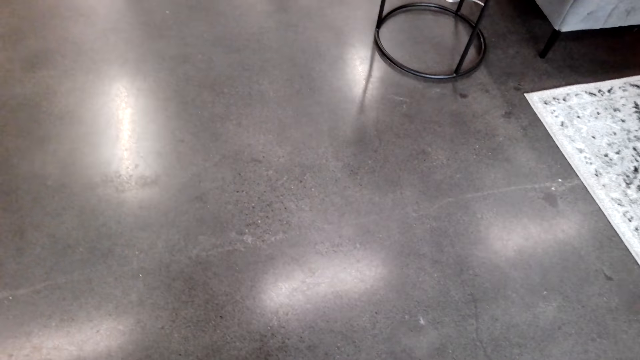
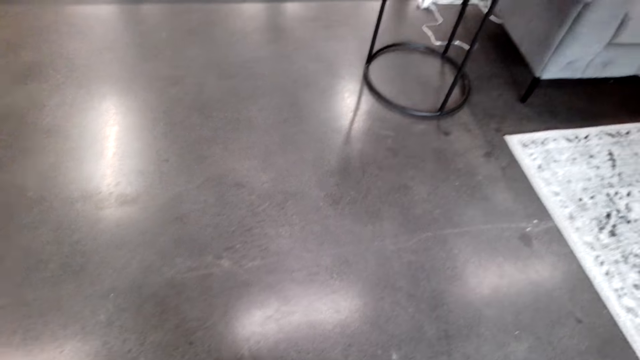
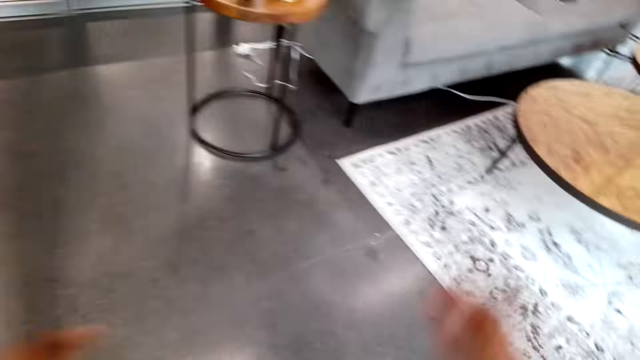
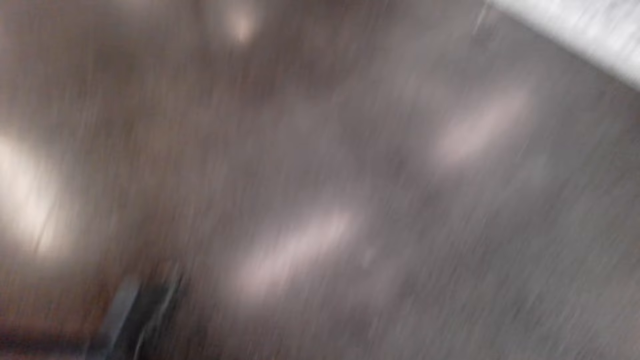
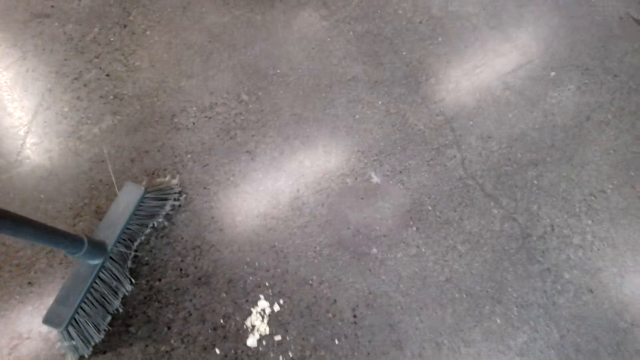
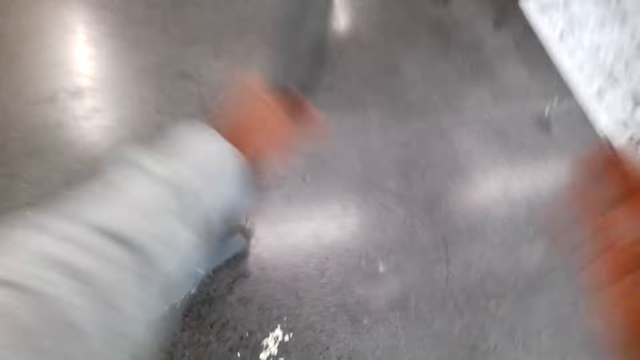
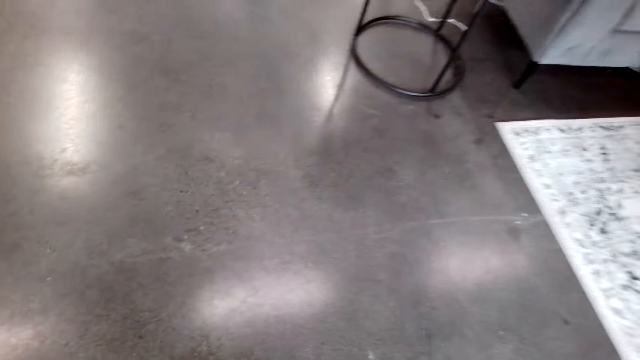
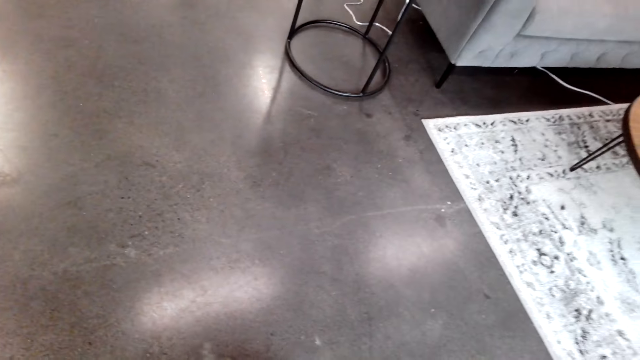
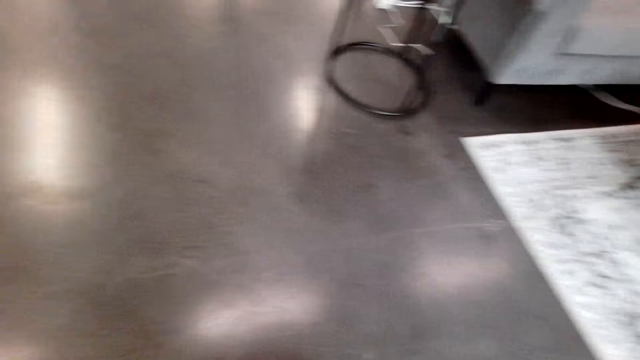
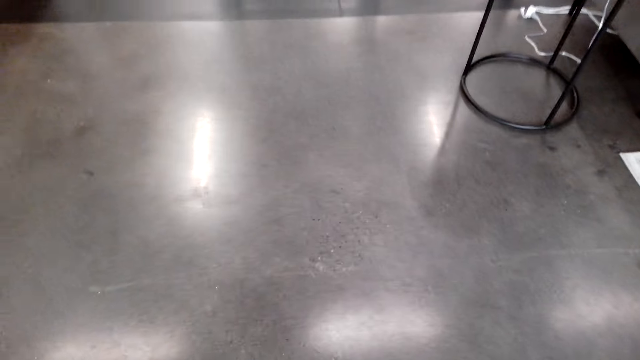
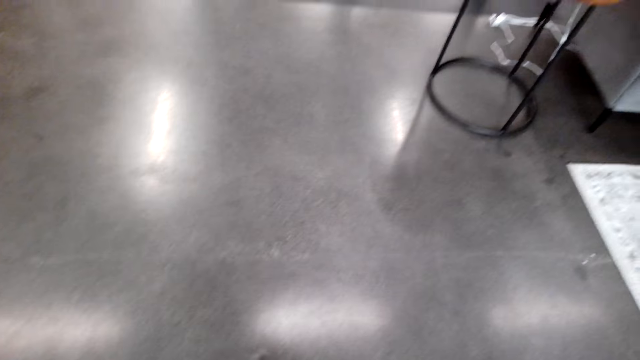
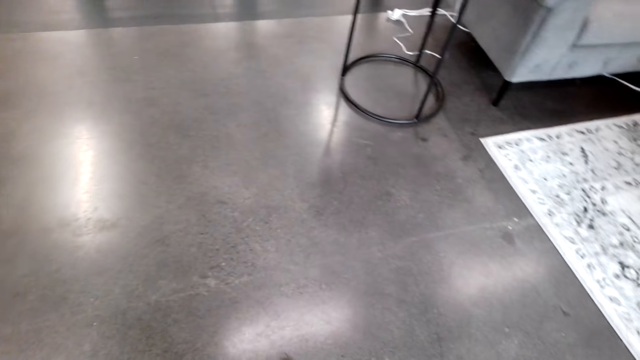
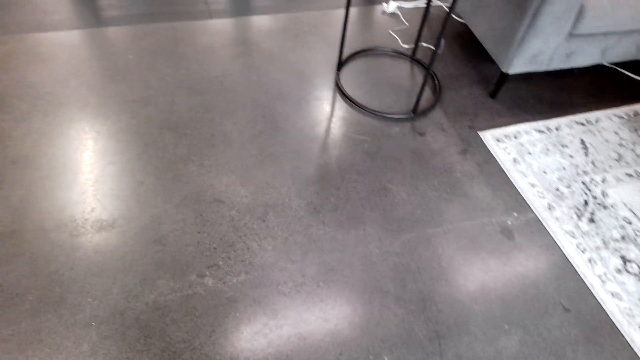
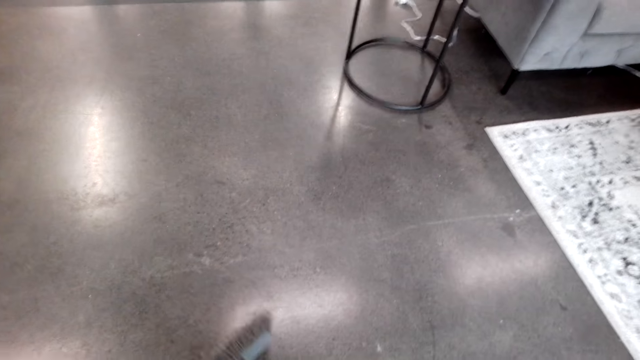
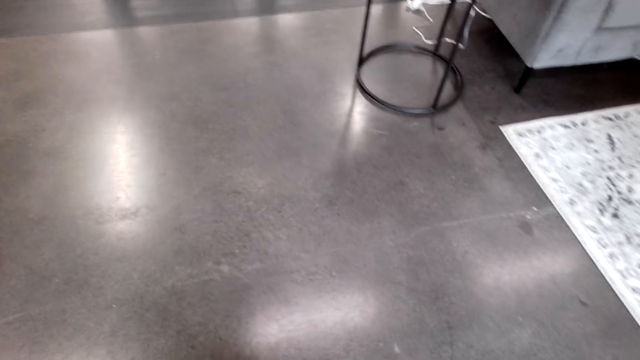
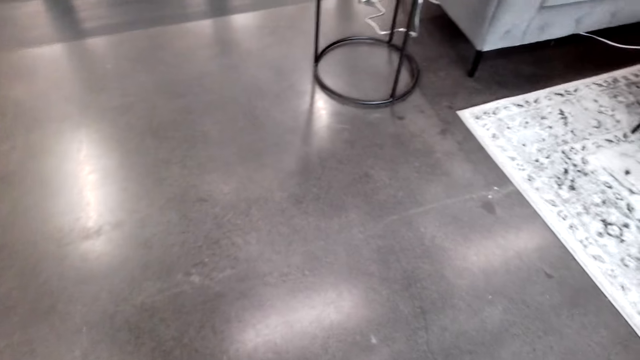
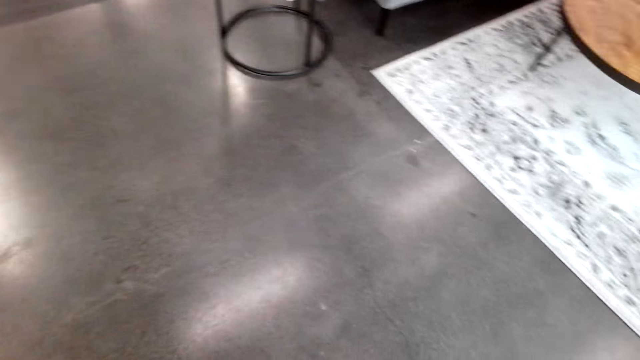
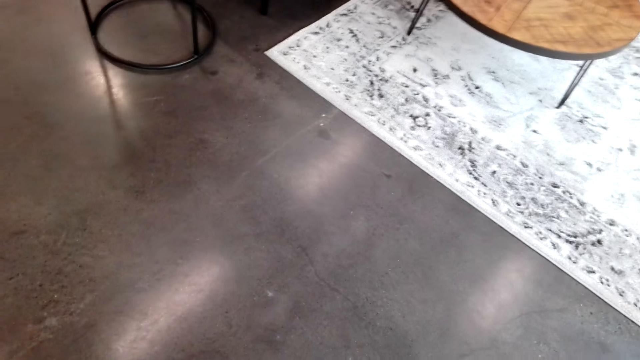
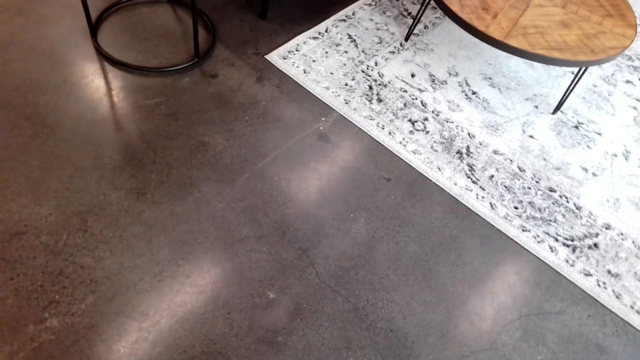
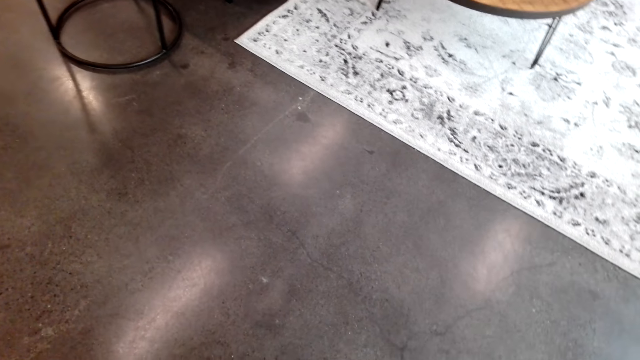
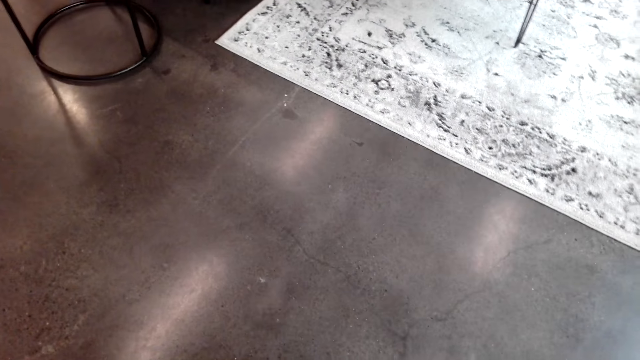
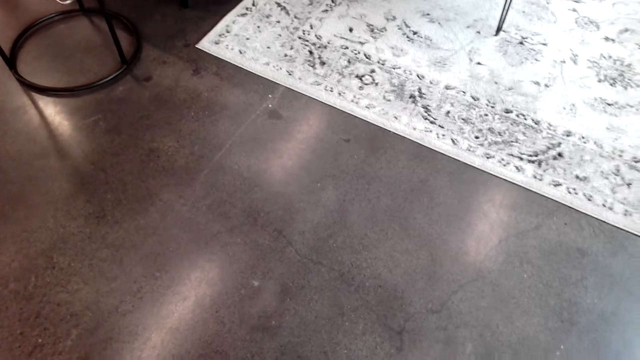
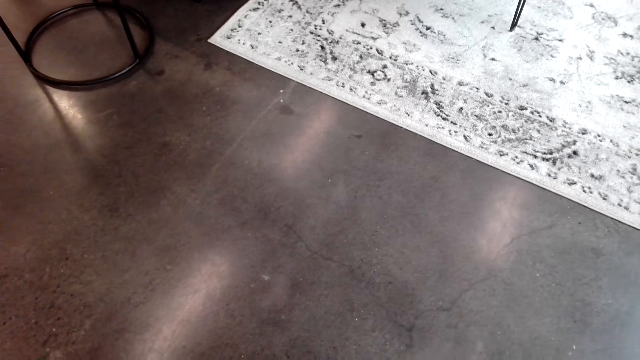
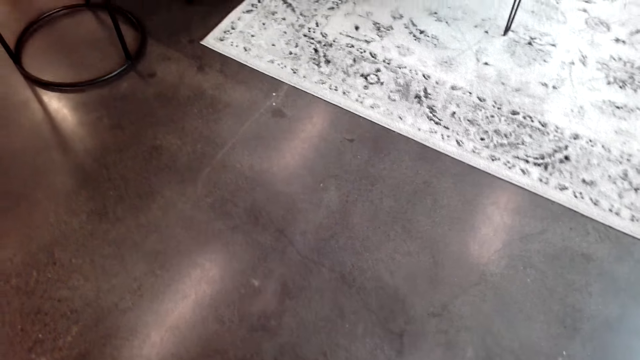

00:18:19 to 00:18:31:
The camera wearer lifts the broom. They look at the floor. They lift the right hand. They look at the dirt on the floor. They swipe the floor with the broom.

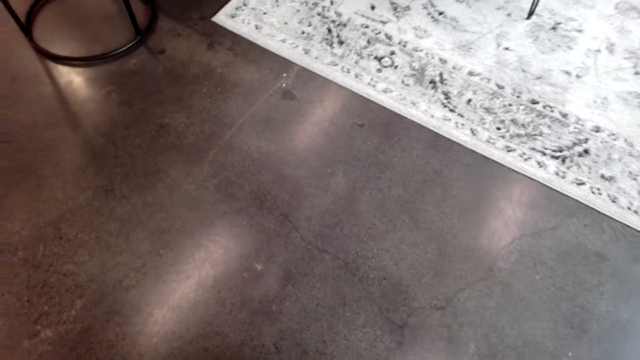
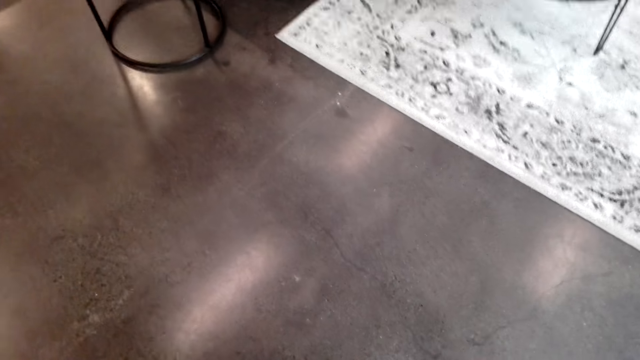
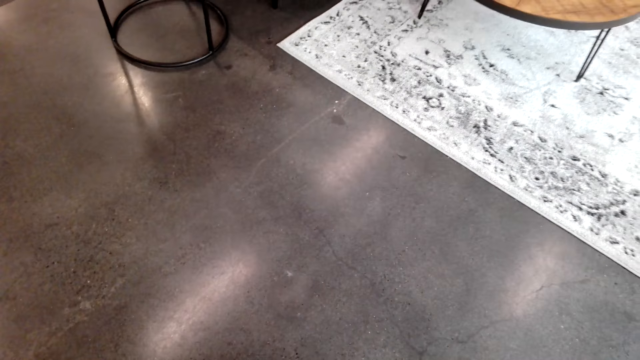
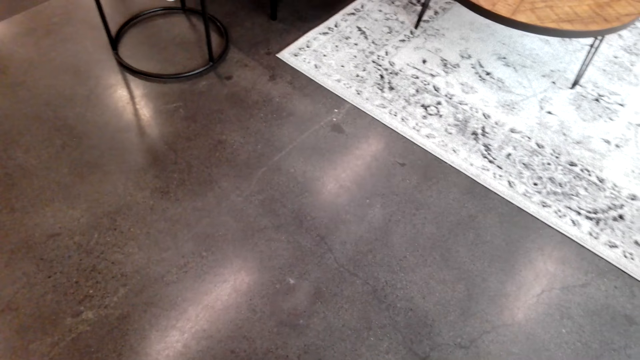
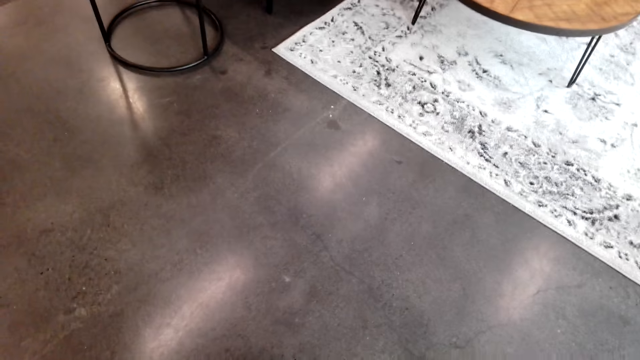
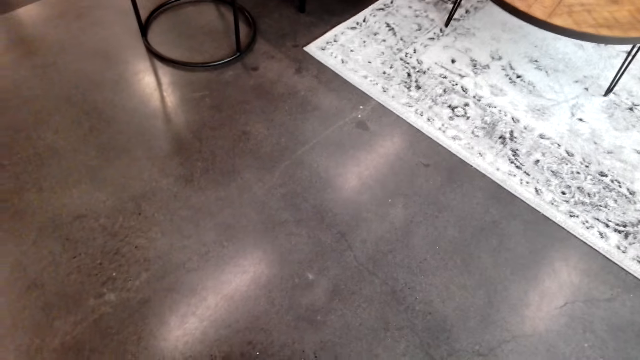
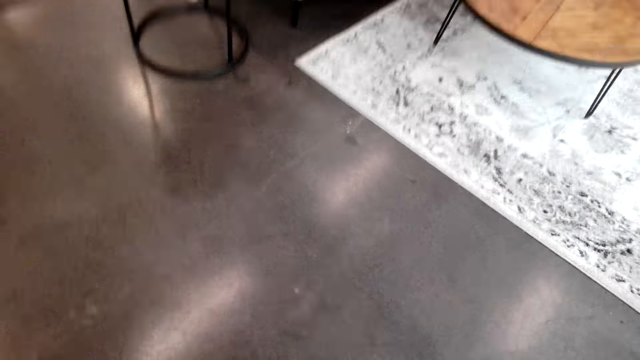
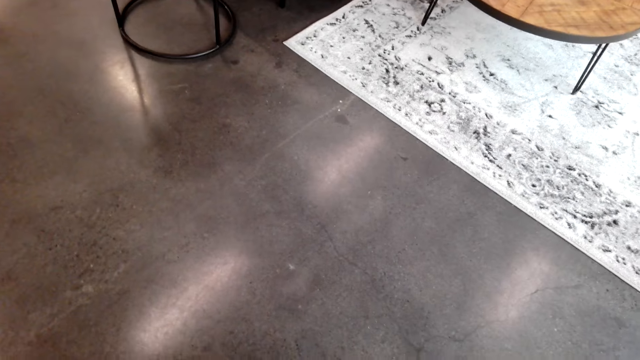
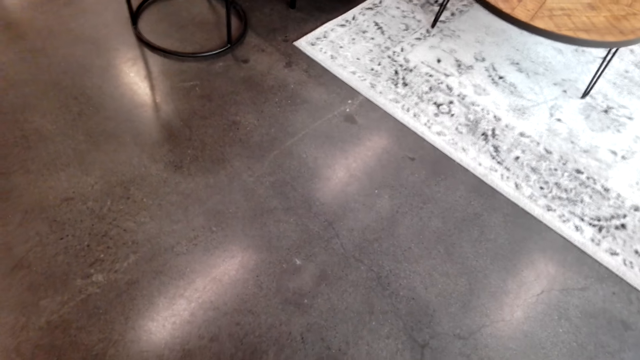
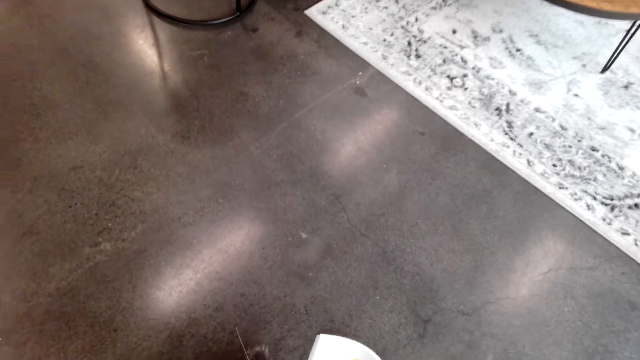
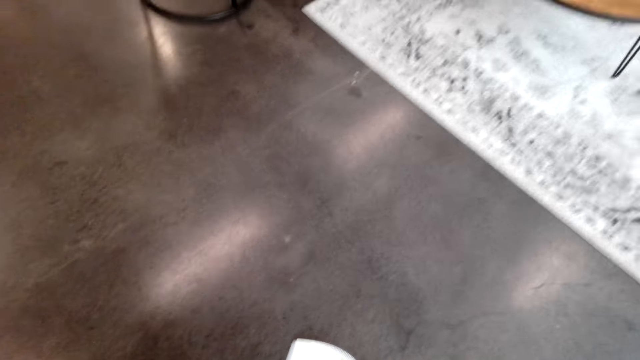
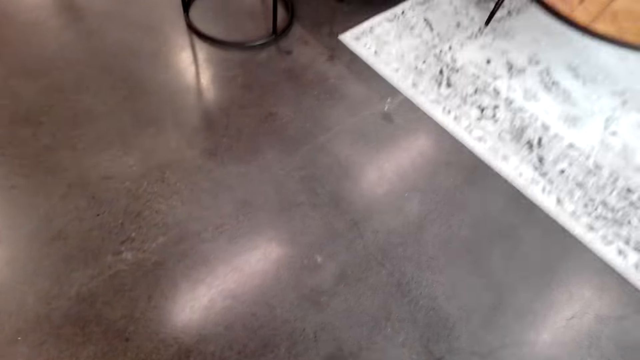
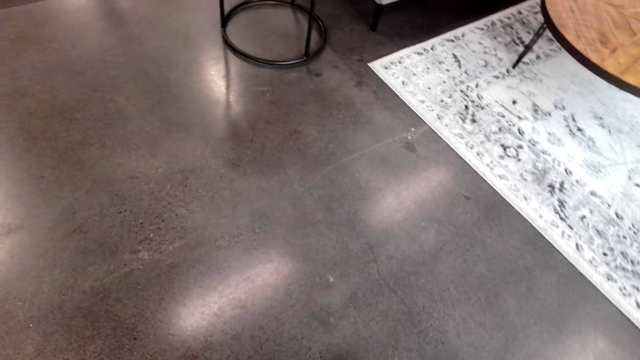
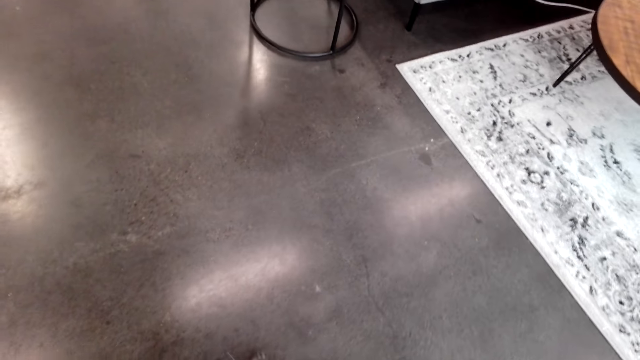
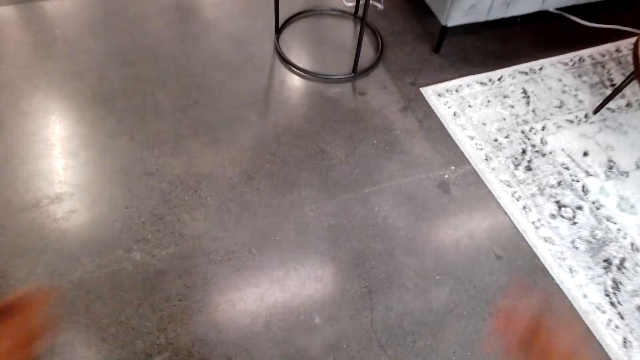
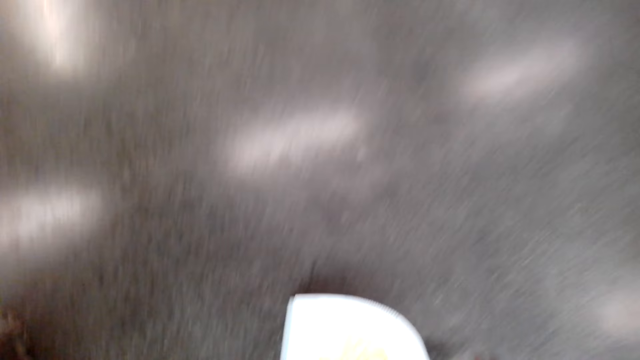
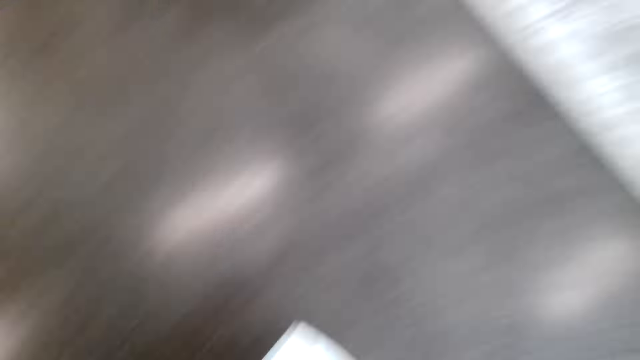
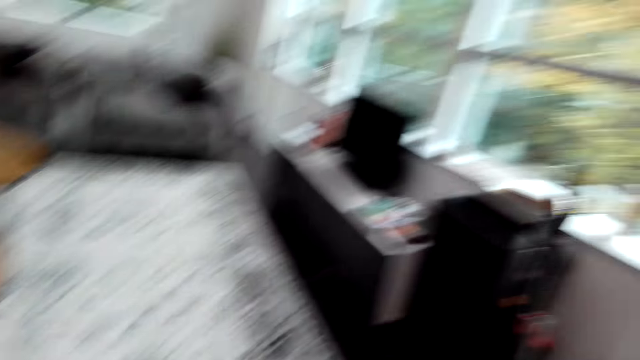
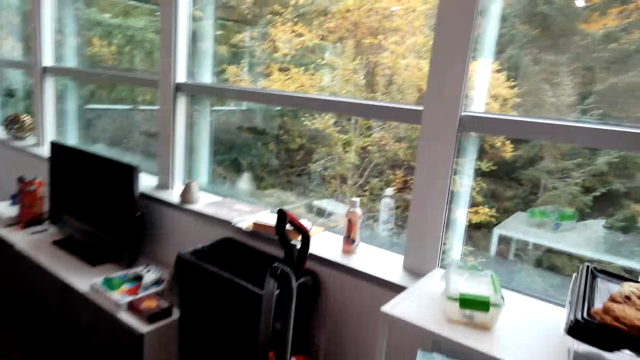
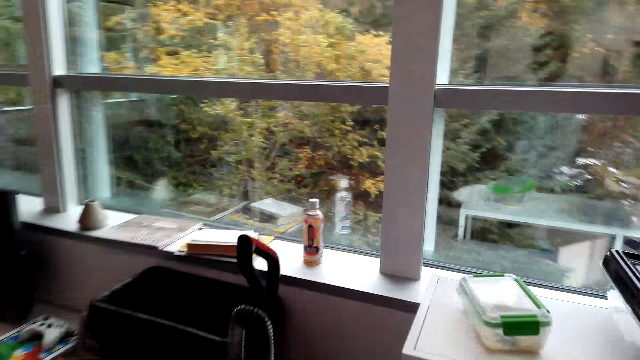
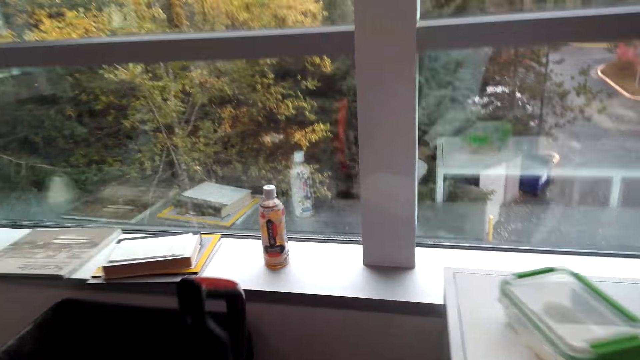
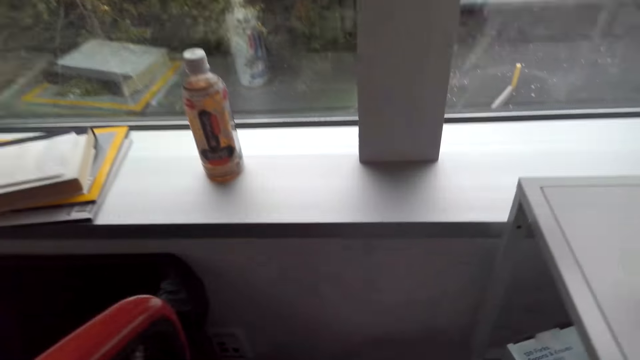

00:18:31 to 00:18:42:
The camera wearer collects dirt with a dustpan using a broom. They lift the broom, look at the dustpan, lift the dustpan and walk around. They look around.
